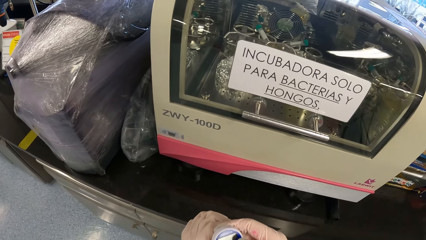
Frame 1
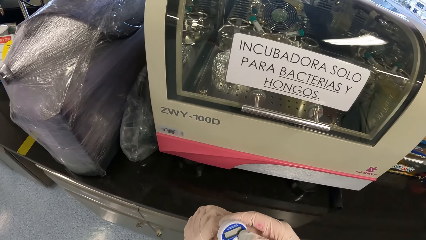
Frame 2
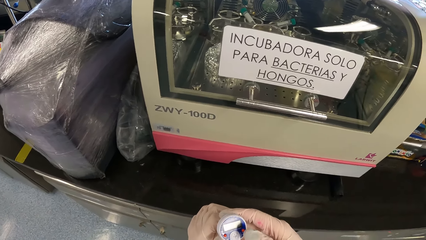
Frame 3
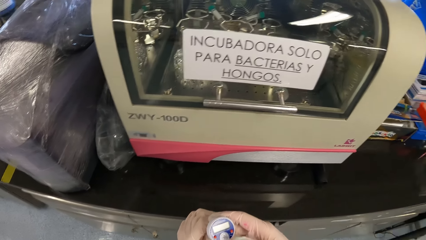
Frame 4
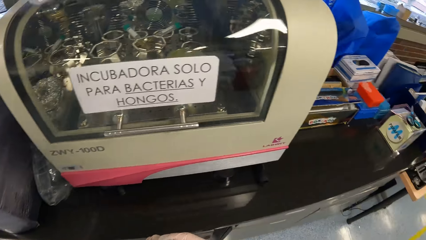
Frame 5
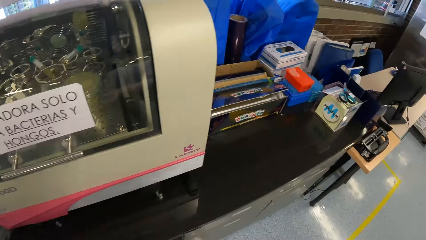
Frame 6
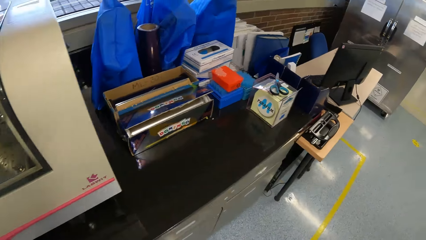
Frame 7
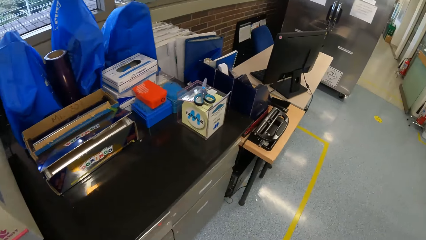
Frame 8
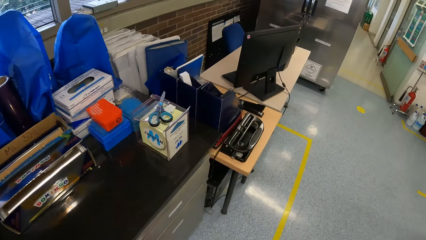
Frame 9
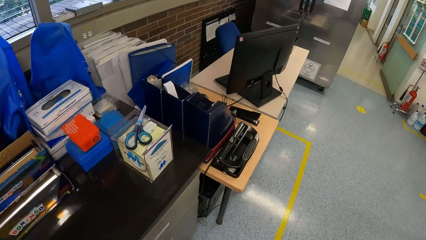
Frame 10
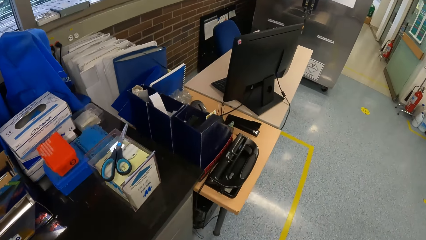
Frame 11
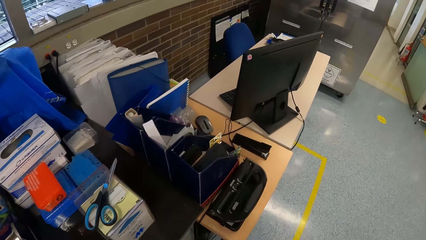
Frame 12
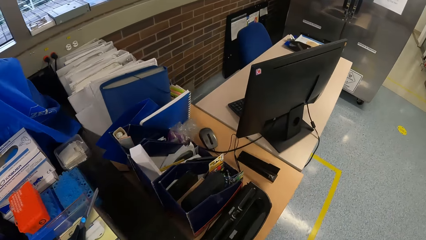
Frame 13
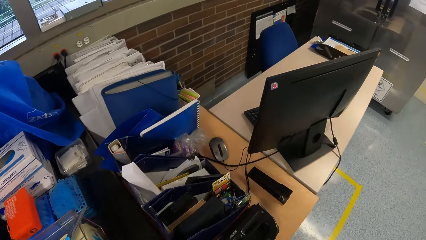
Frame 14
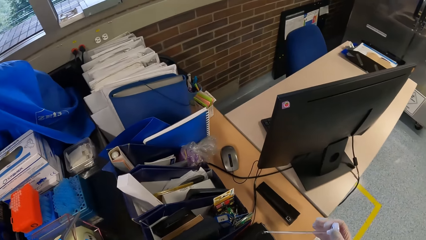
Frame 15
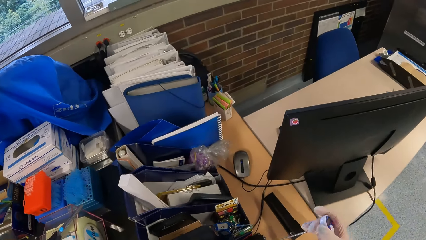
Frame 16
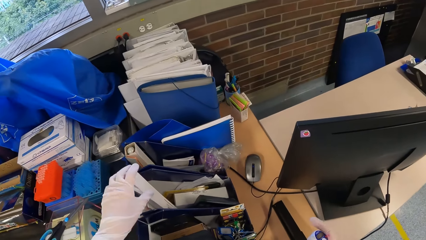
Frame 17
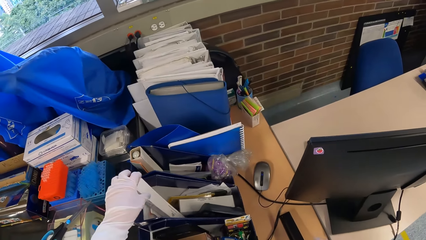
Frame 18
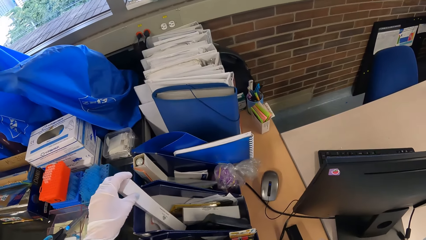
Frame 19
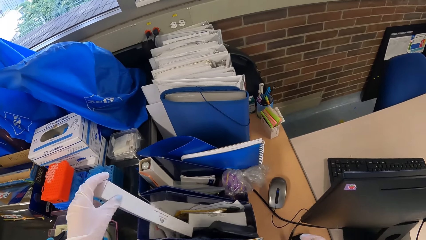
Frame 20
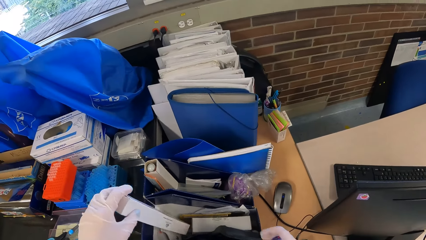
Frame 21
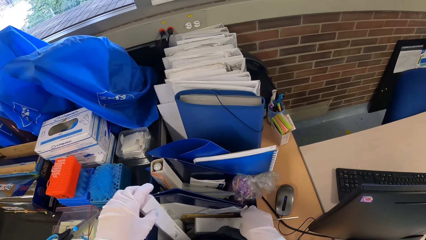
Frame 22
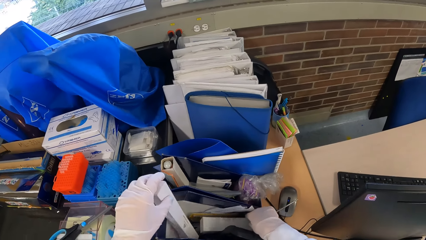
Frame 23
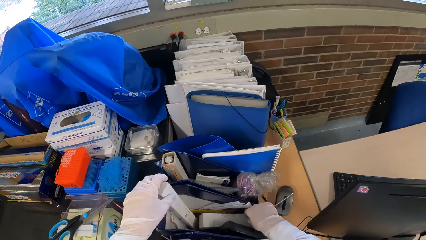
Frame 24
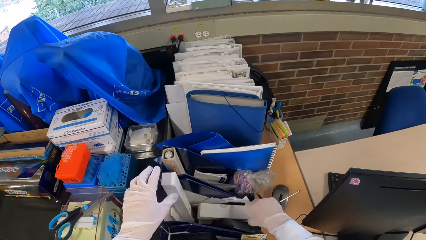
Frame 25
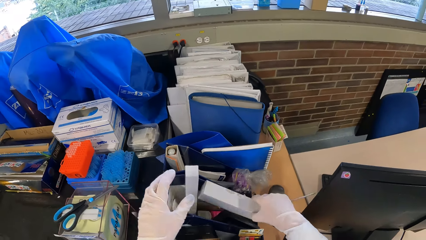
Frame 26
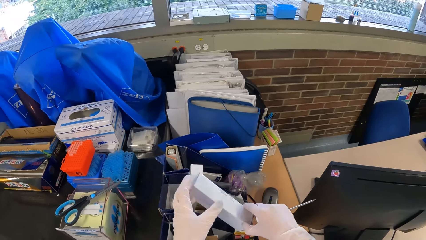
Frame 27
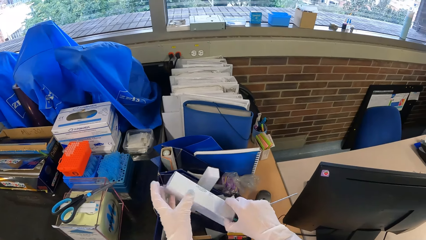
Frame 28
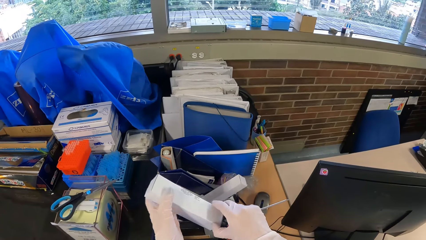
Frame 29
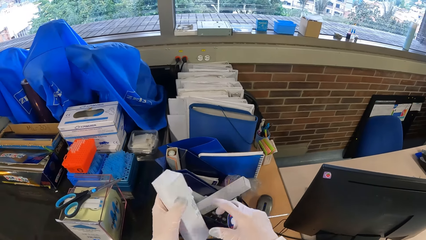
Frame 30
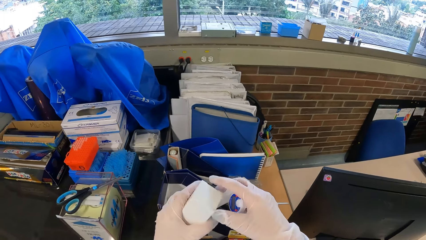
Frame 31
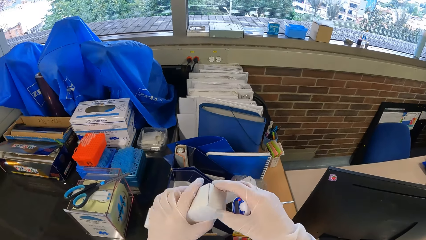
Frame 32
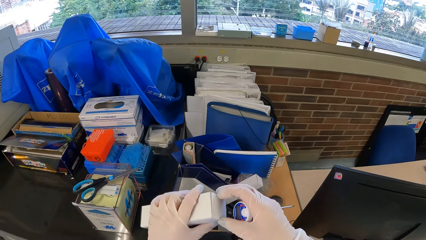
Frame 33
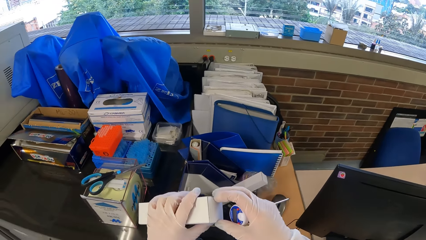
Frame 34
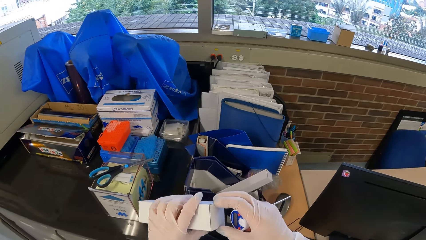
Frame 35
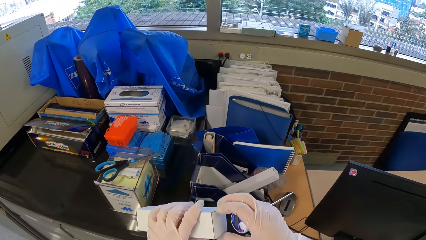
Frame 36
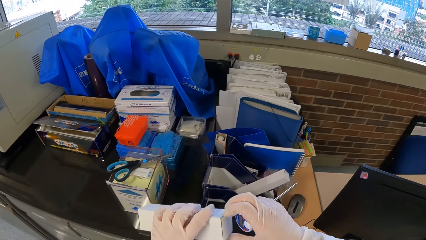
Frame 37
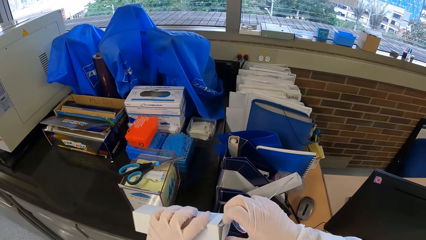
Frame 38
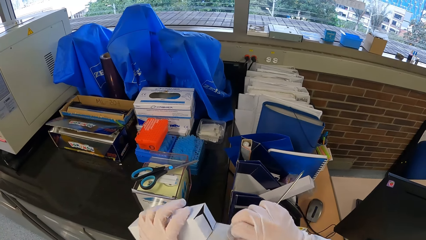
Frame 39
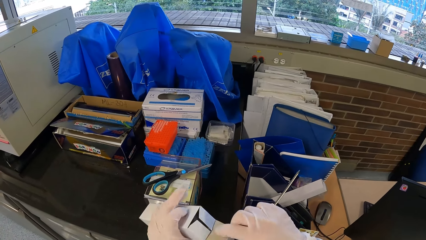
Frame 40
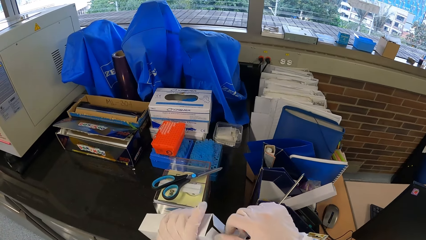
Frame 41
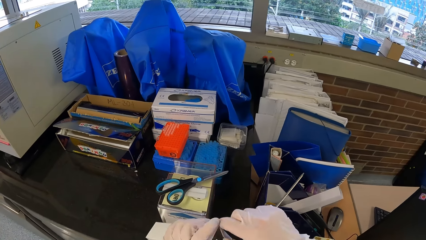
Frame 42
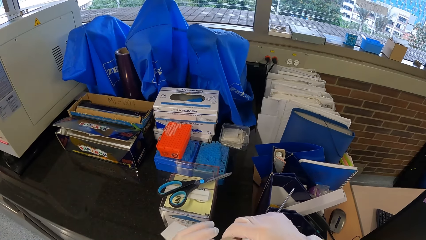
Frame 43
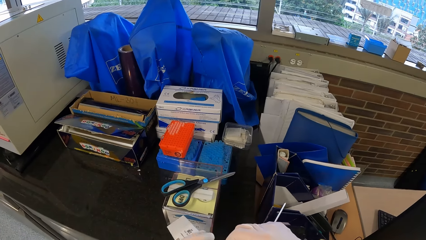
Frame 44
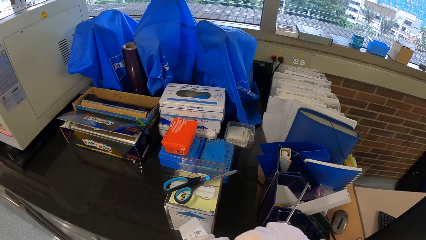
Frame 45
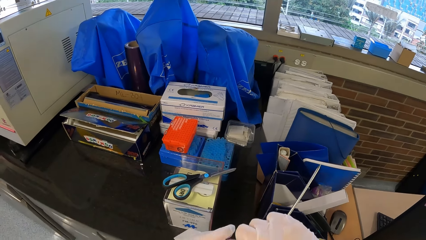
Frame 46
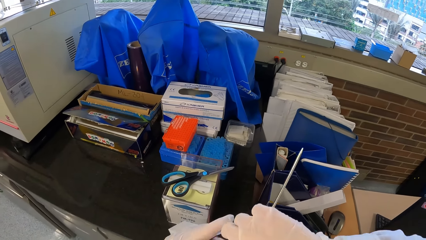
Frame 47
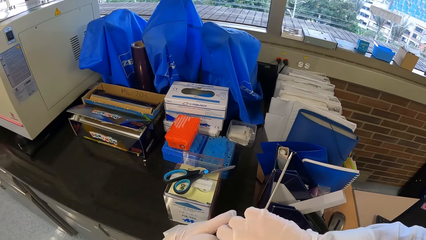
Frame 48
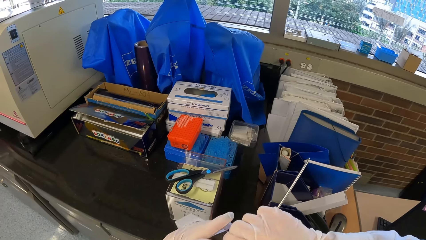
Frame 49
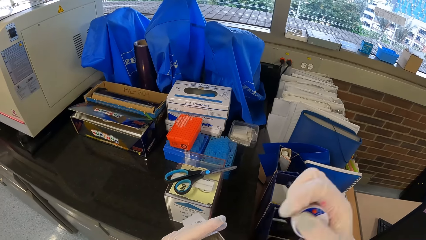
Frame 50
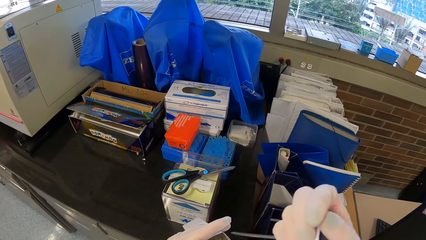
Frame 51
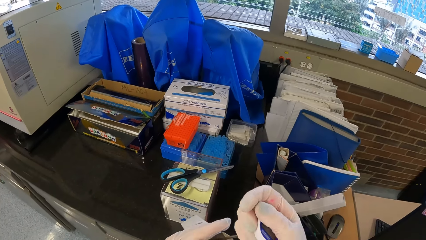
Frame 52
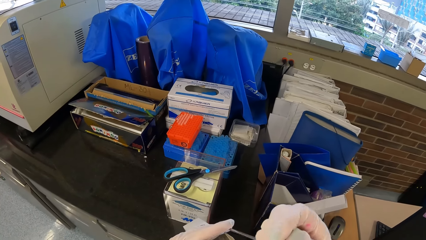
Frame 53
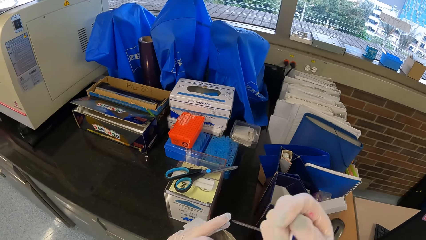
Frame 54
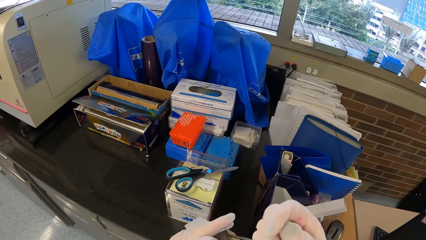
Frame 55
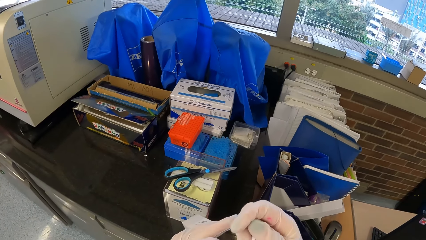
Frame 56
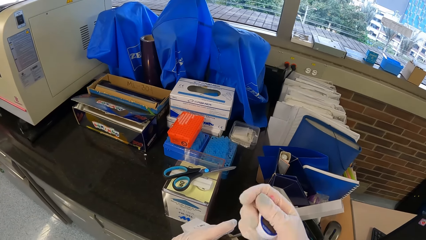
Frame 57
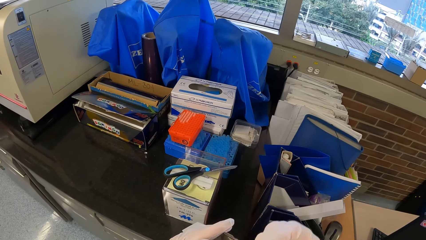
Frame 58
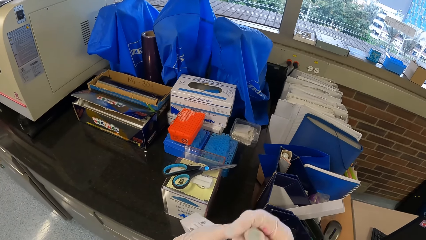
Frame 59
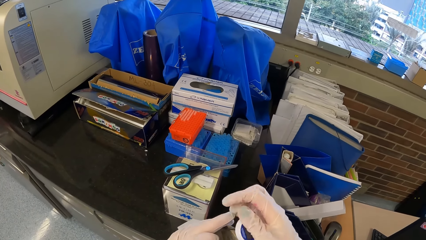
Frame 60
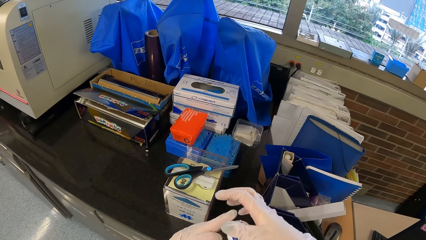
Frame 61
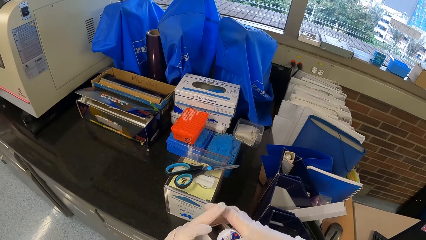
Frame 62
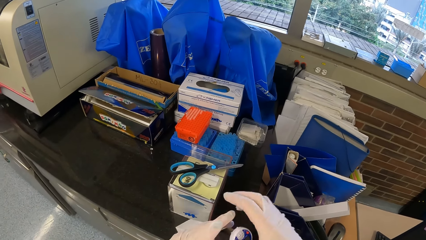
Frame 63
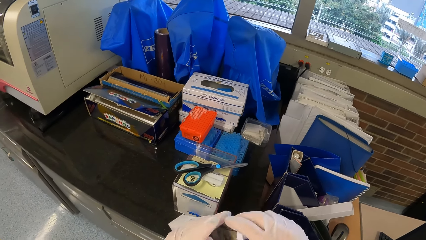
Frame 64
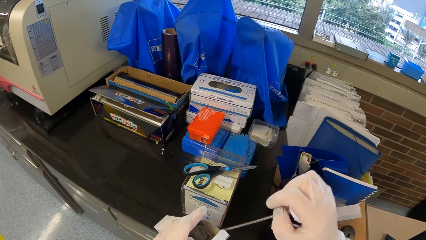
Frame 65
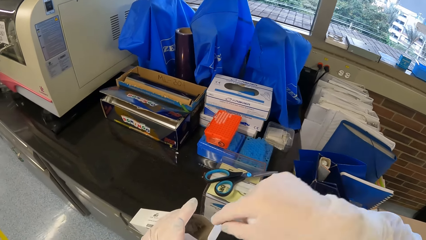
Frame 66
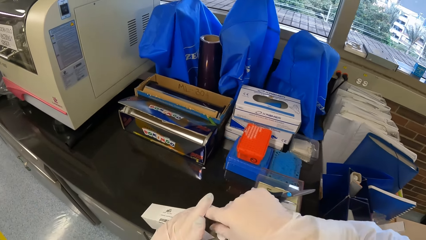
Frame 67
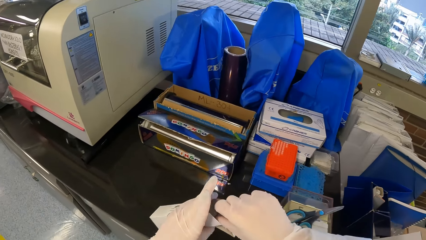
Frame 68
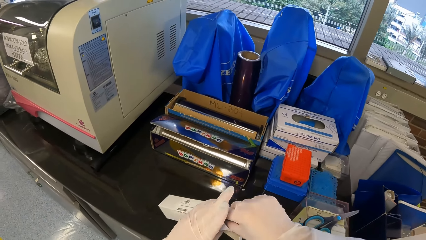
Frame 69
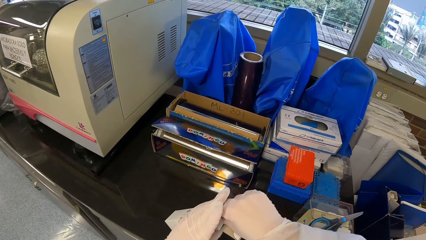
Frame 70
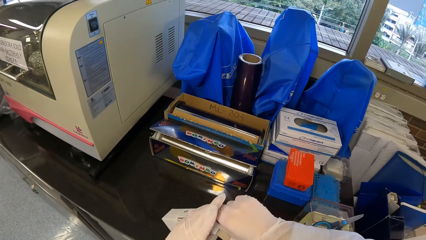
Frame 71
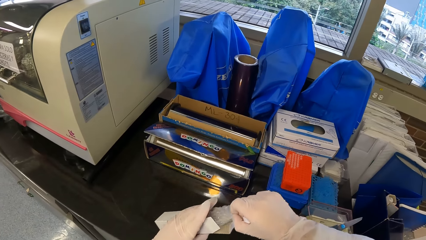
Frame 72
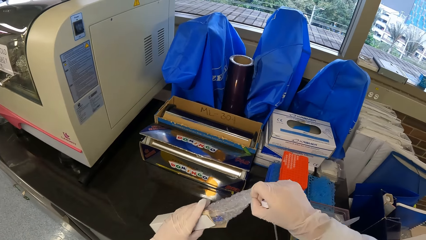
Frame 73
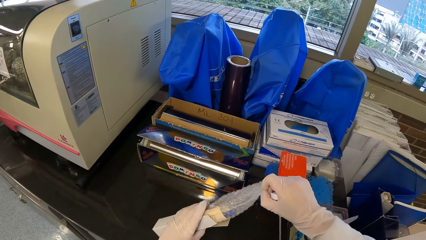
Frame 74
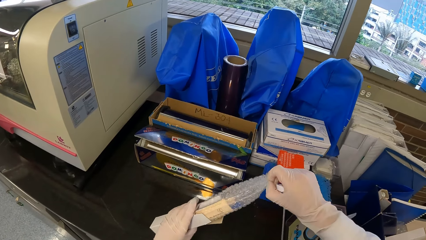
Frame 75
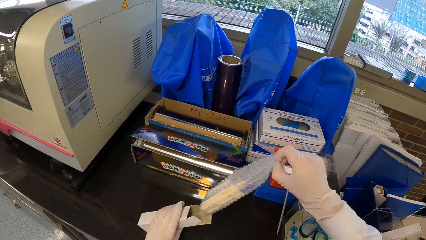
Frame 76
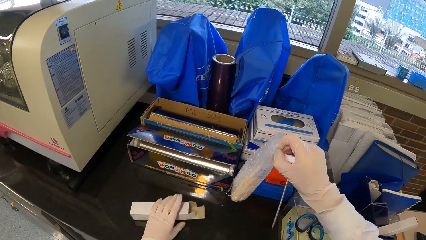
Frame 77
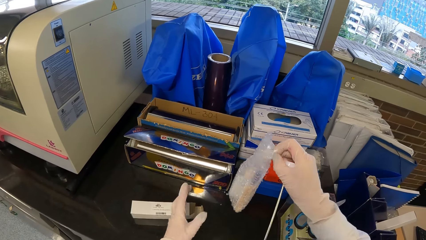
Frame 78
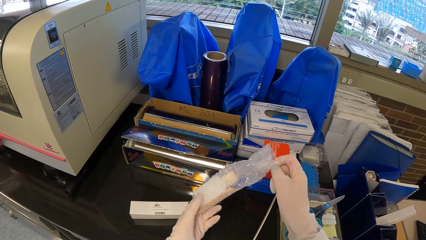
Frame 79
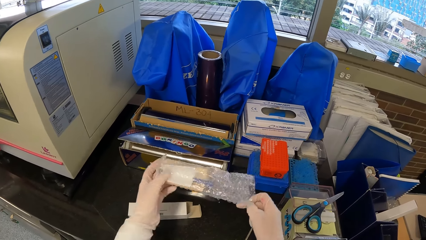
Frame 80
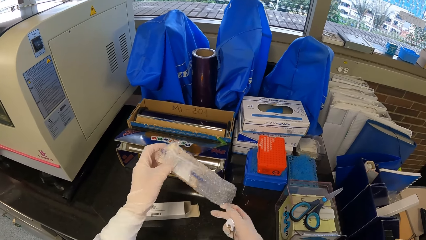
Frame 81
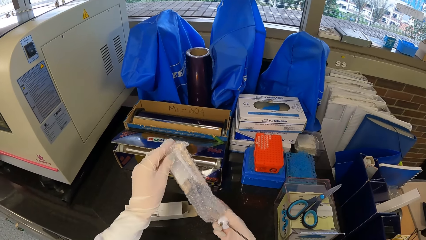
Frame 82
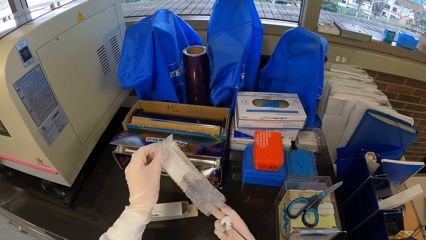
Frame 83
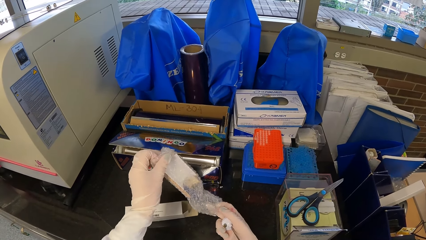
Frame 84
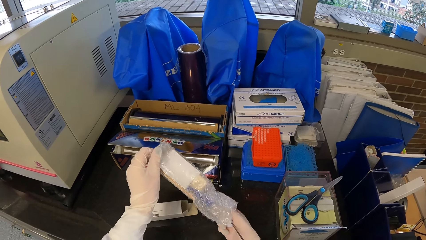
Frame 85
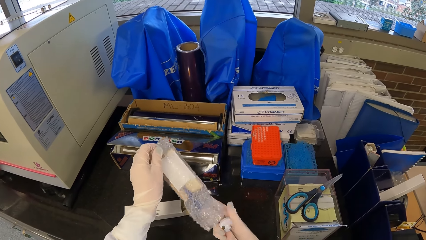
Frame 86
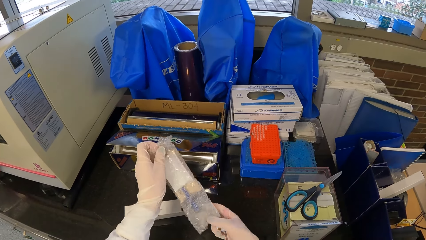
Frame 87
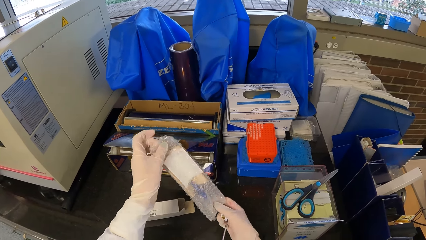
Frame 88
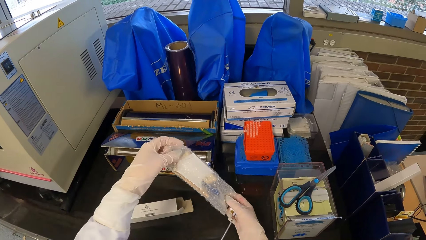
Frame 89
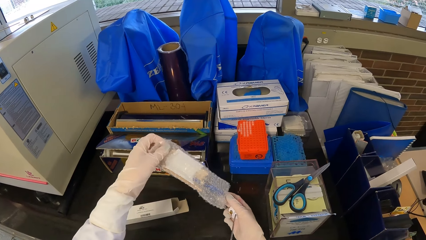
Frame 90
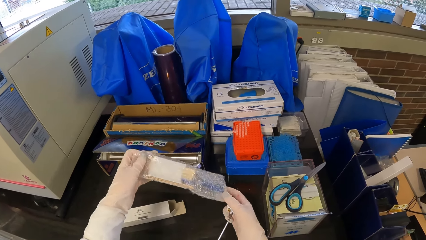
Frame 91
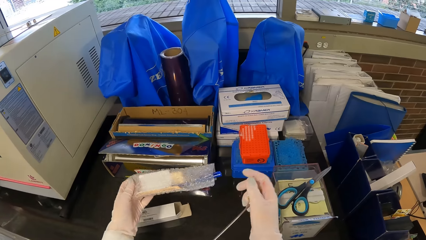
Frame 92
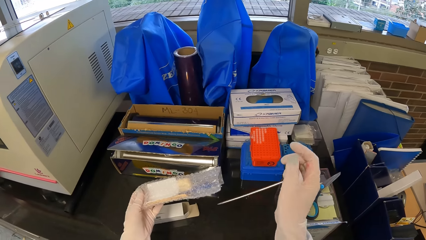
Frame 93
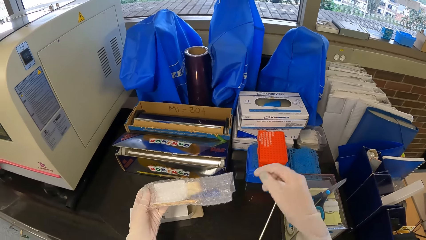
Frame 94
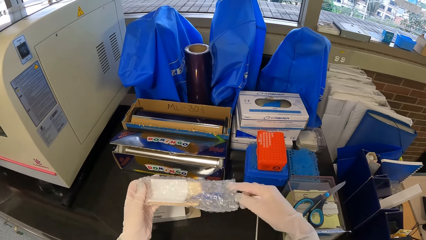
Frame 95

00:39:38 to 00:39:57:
The camera wearer operates the thermometer with her right hand. She walks around the office. She picks up a packet or carton from a file holder with her left hand. She picks up the packet from the file holder with her right hand. She drops the packet into the file holder with her left hand. She passes the packet from her right hand to her left hand. She opens the packet with her right hand. She inspects the carton. She puts the thermometer into the packet with her right hand. She pulls a plastic wrap or bag from the packet with her right hand. She drops the packet on a table with her left hand. She holds the plastic wrap with both hands. She inspects the bag.
